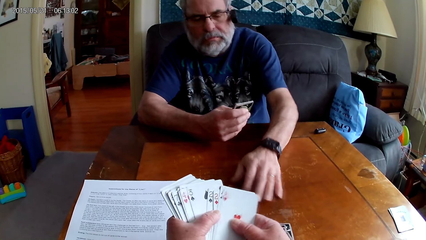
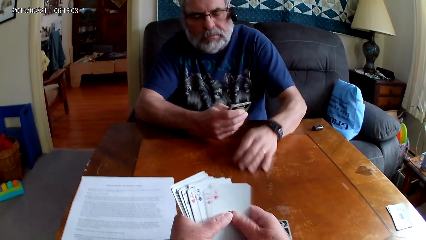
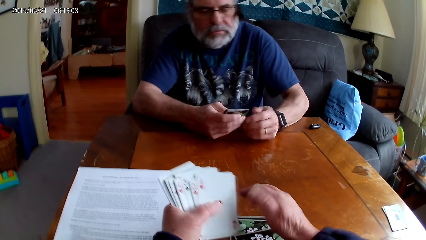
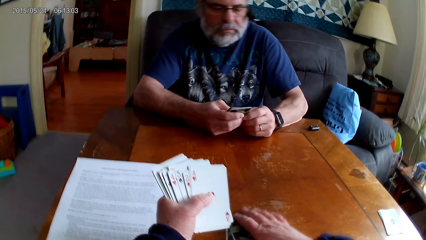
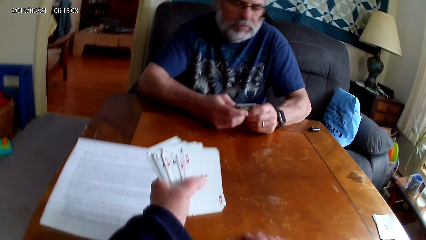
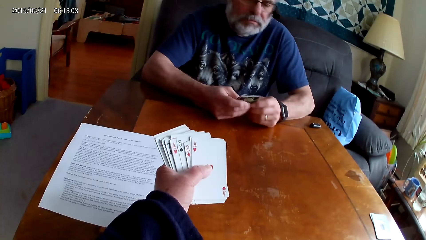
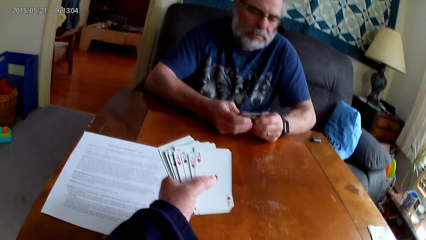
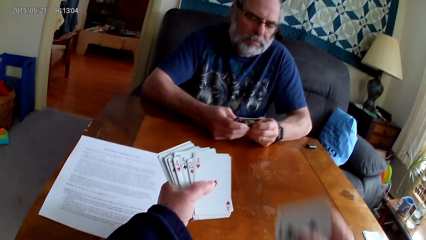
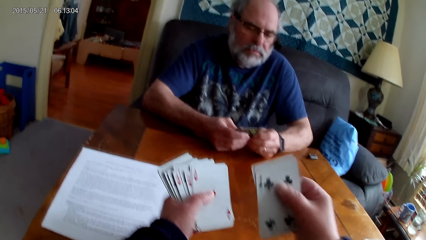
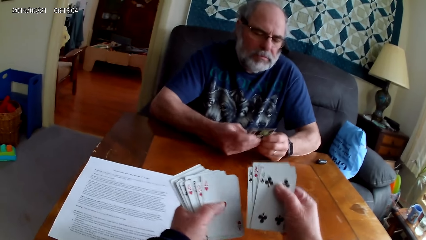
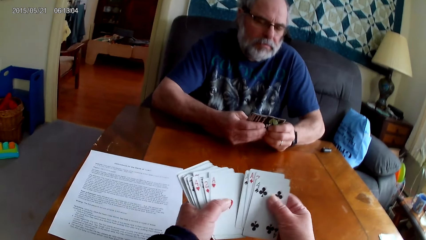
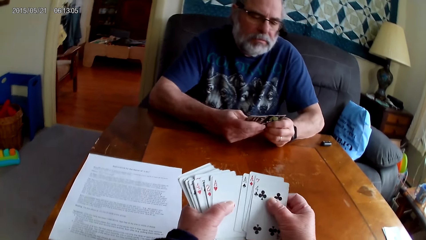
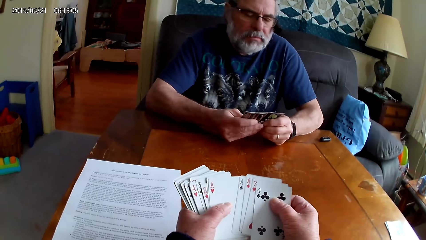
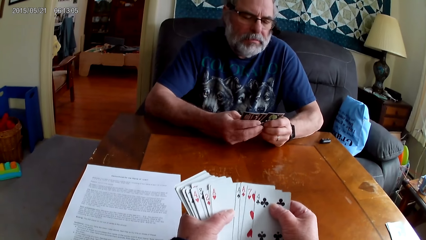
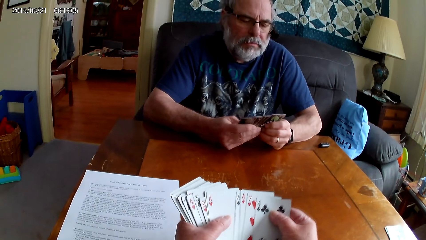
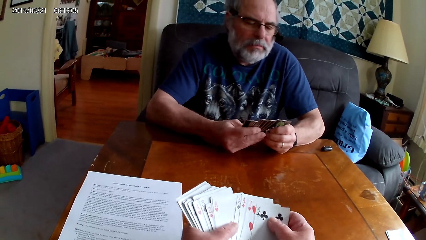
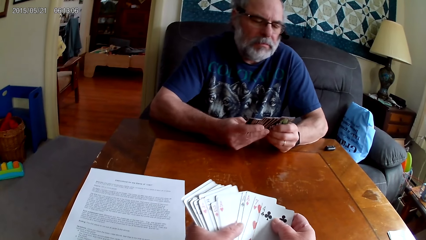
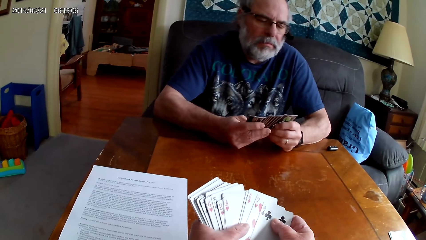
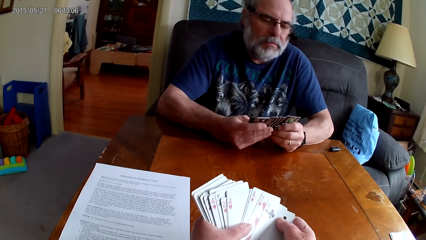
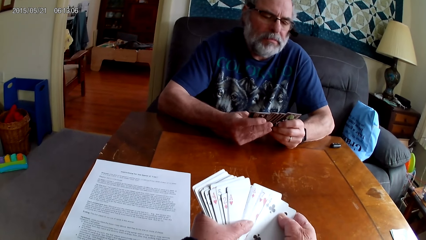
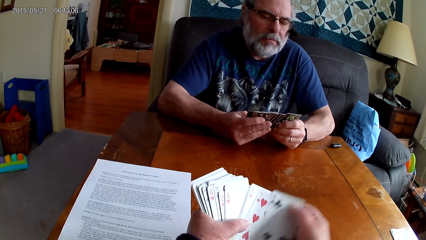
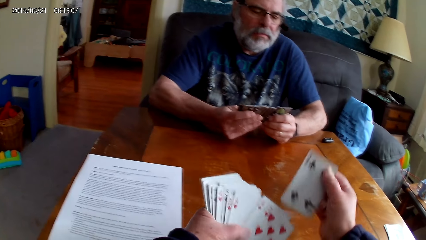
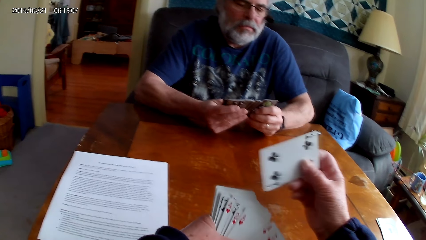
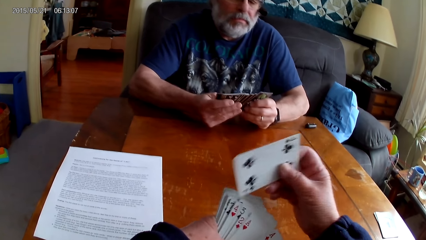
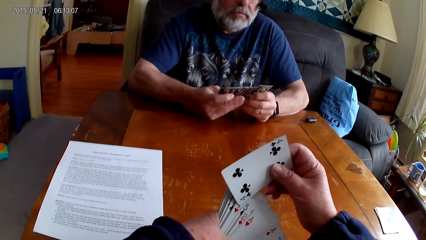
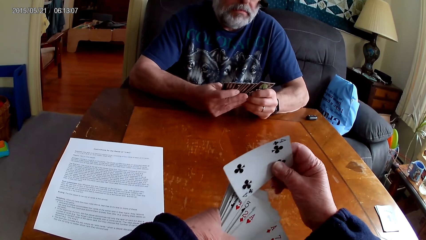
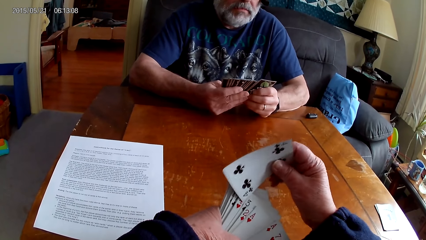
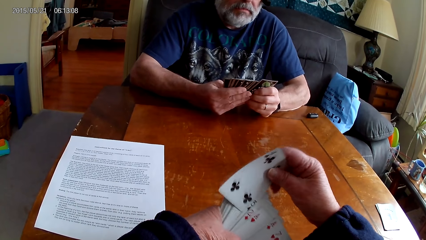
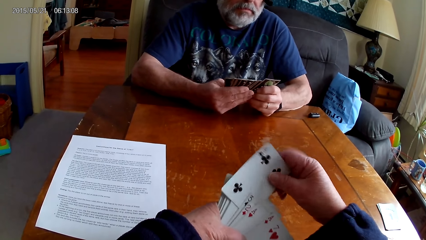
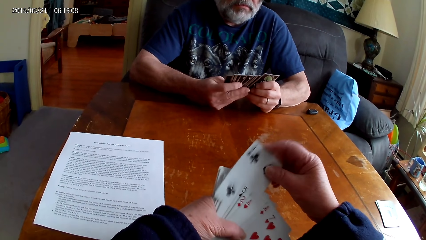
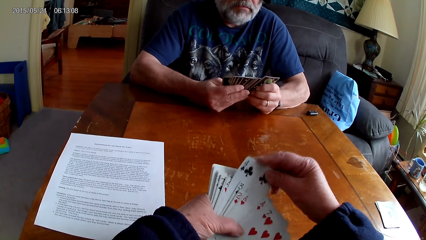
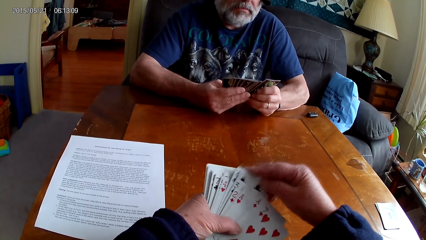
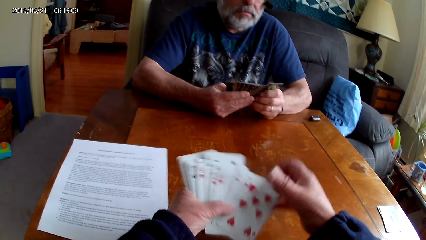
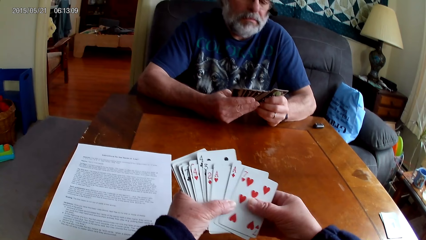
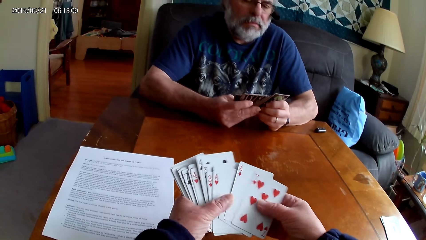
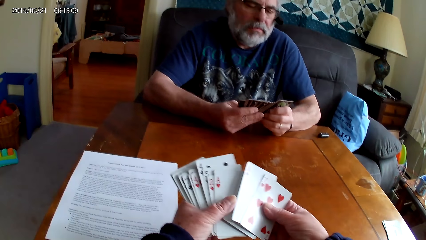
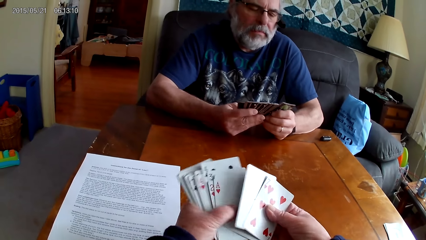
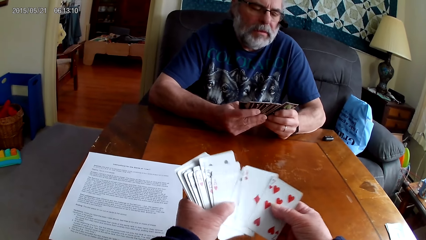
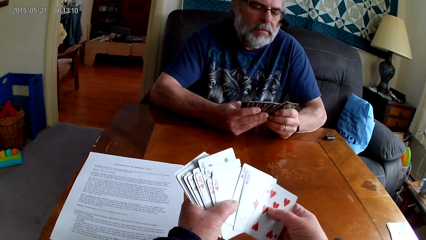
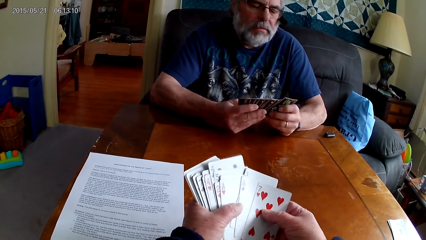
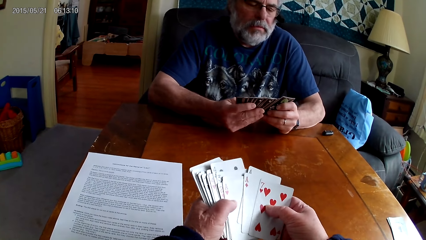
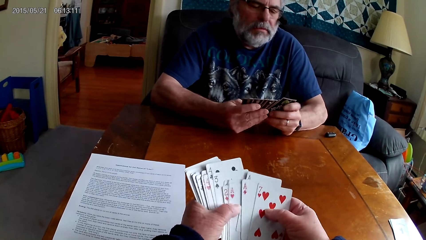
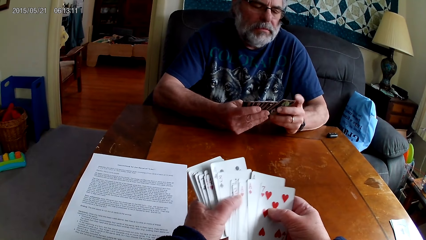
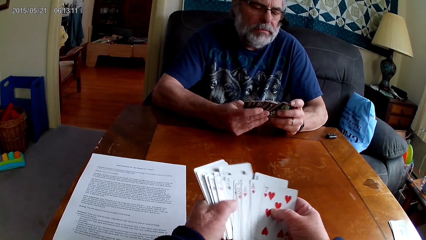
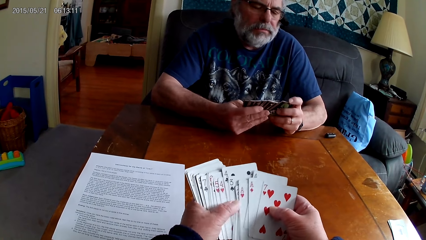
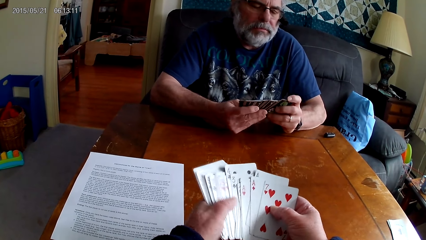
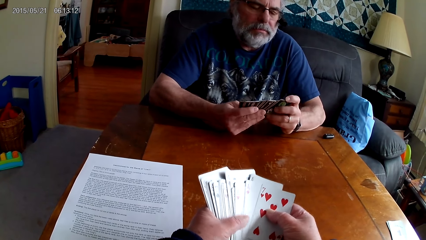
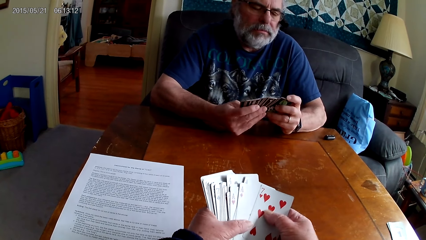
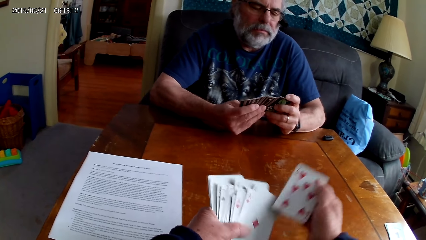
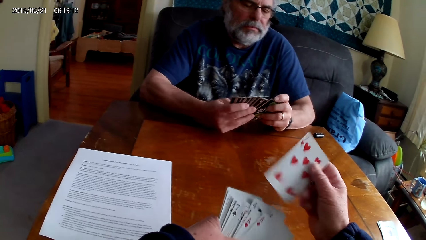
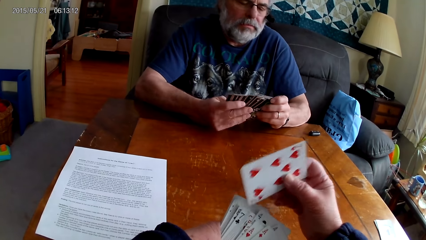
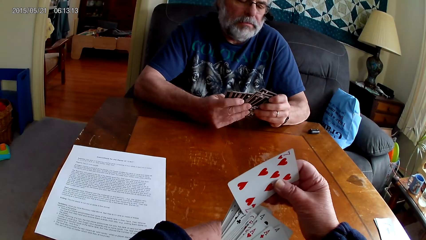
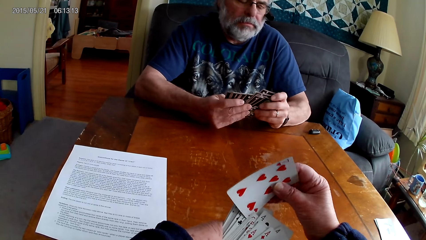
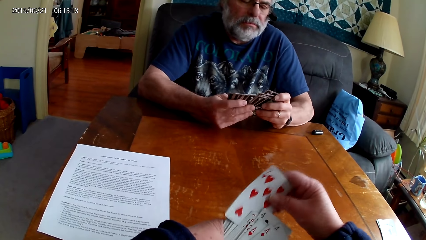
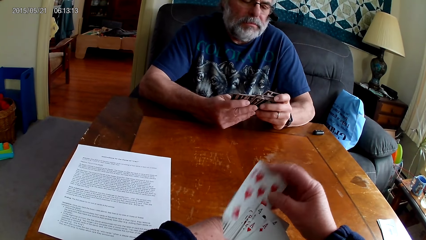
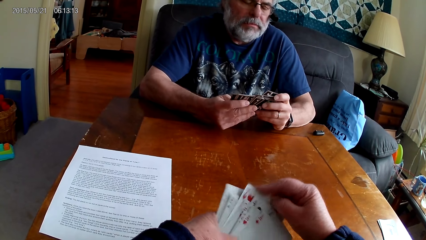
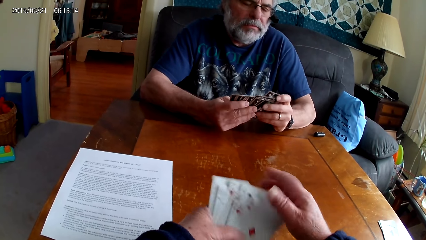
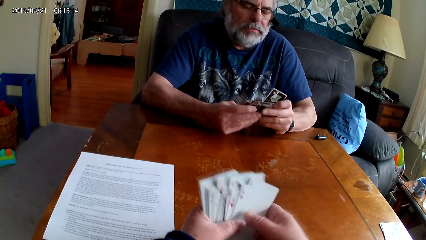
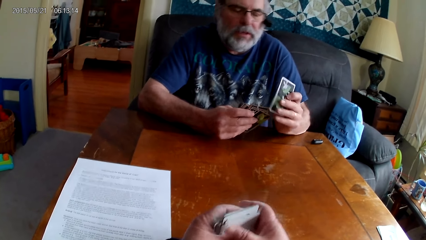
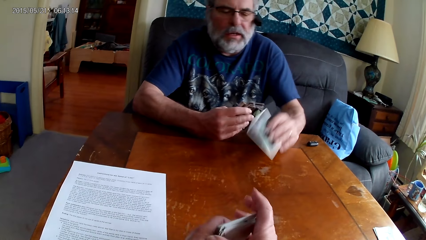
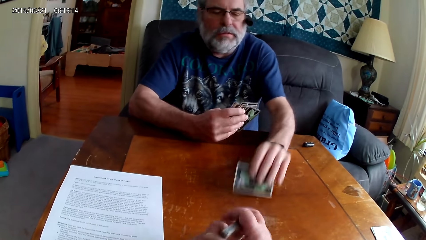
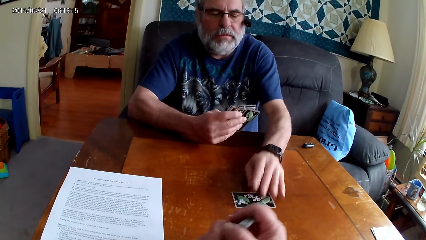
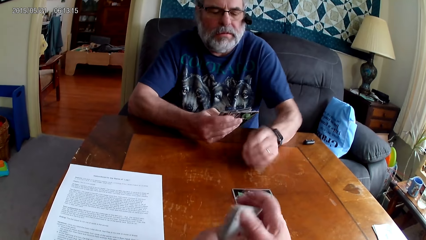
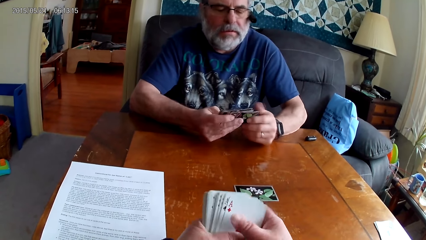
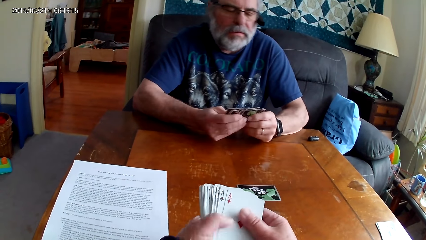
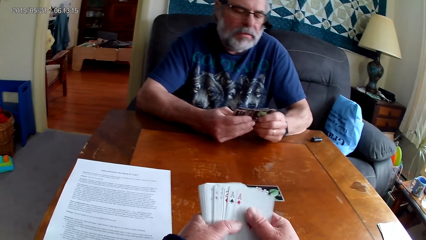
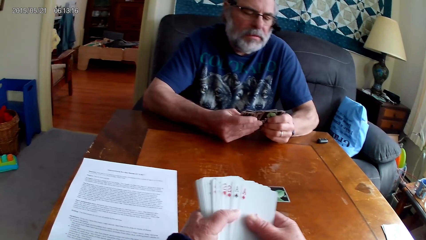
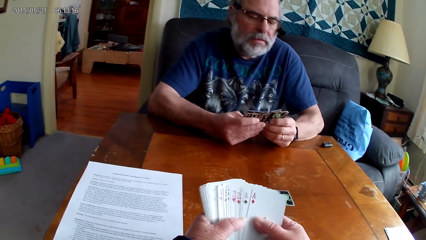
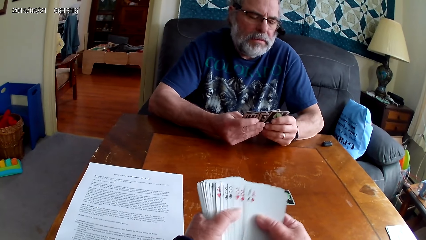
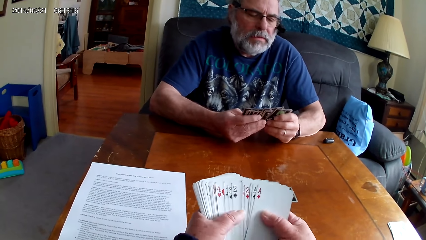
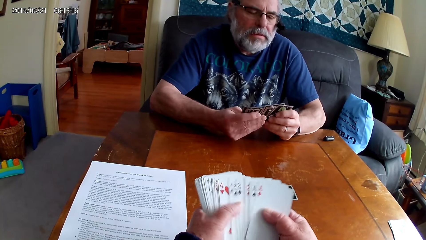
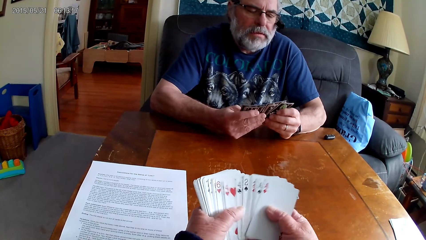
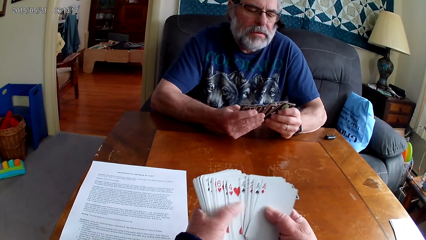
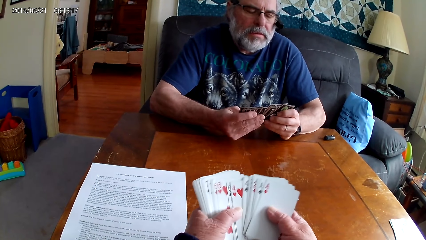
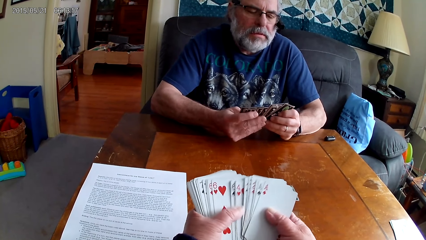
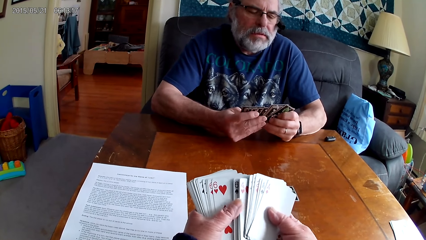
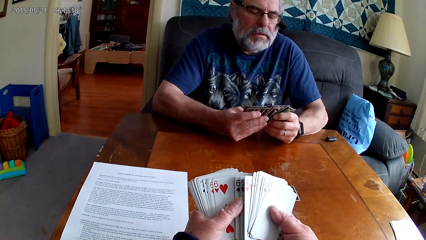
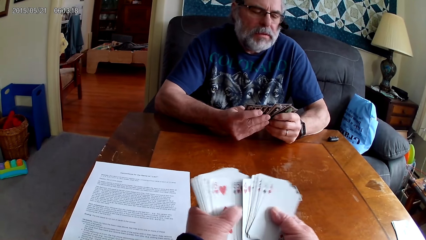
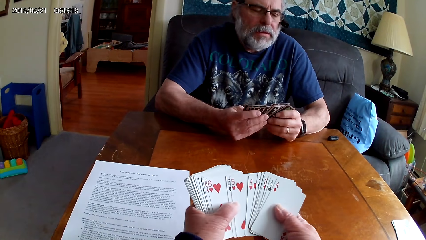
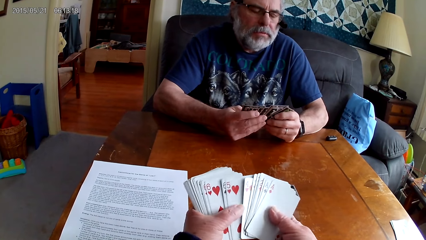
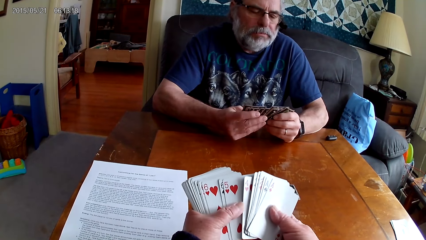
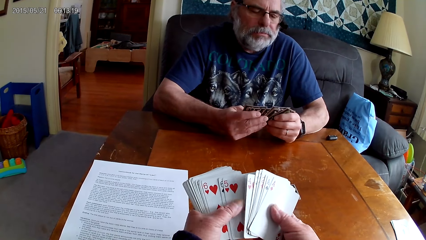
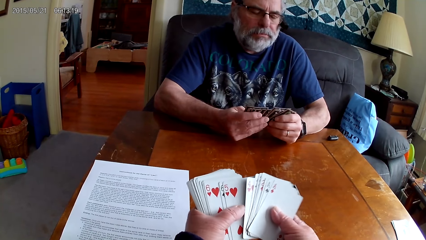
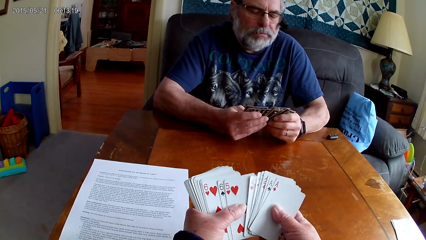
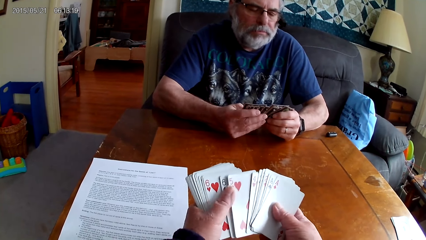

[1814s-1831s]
A man moves a card towards the camera wearer. The camera wearer picks up cards from the table. They arrange cards. The man puts a card on the table. The camera wearer arranges cards.
